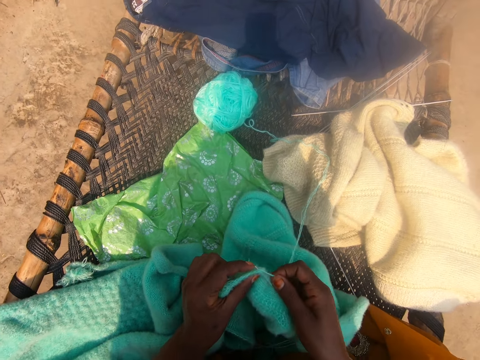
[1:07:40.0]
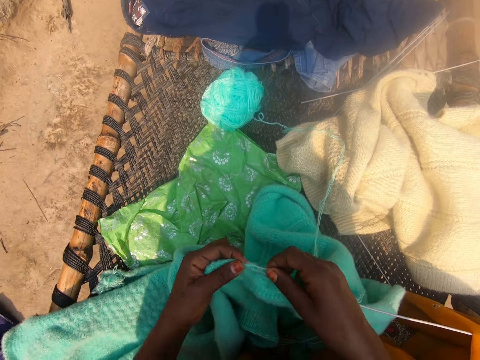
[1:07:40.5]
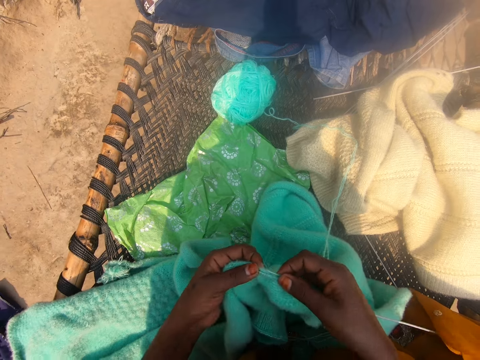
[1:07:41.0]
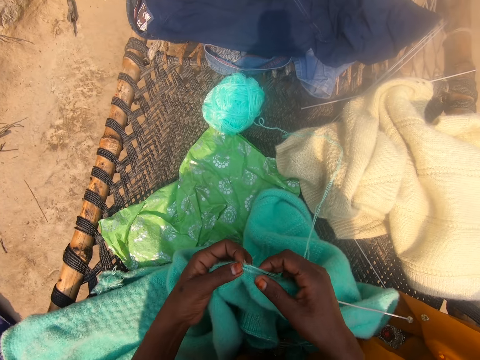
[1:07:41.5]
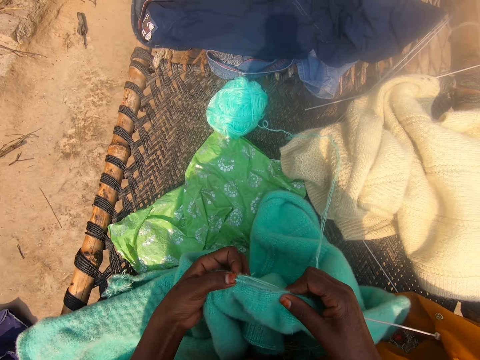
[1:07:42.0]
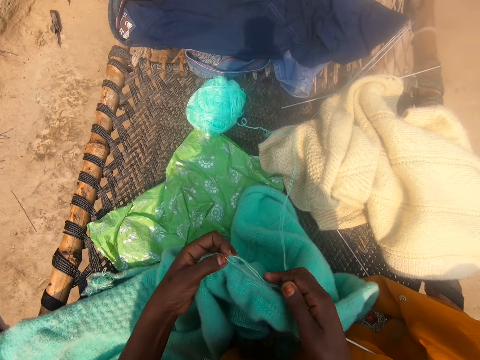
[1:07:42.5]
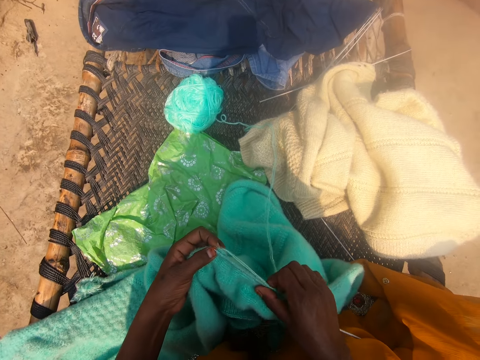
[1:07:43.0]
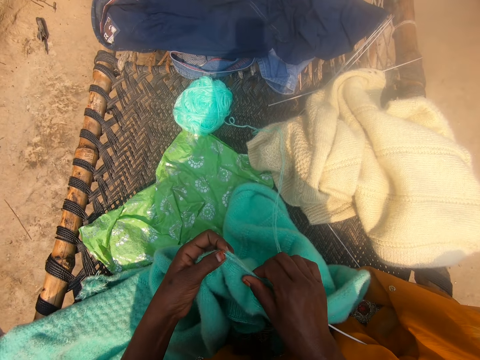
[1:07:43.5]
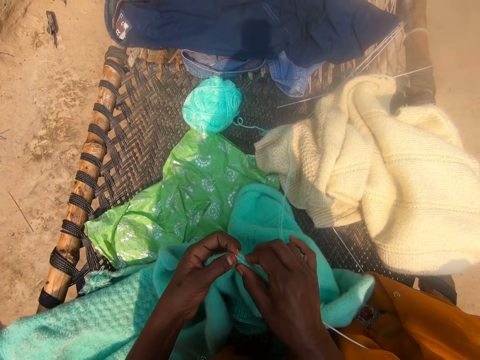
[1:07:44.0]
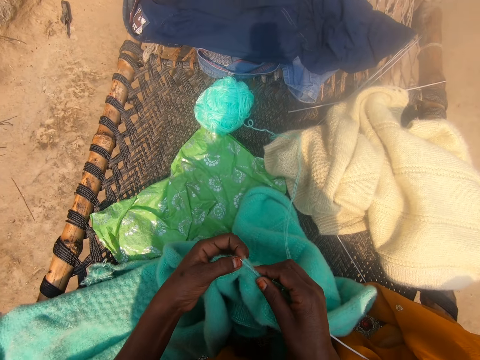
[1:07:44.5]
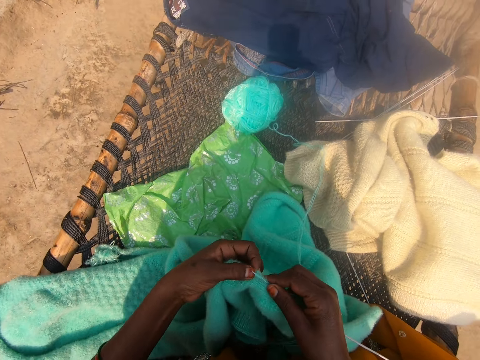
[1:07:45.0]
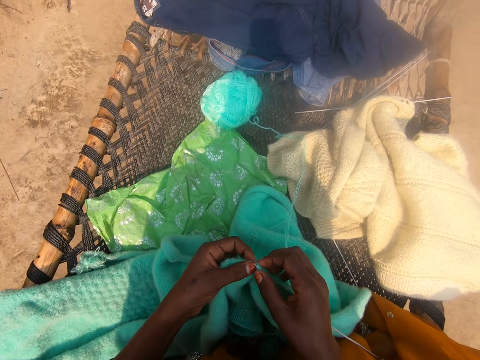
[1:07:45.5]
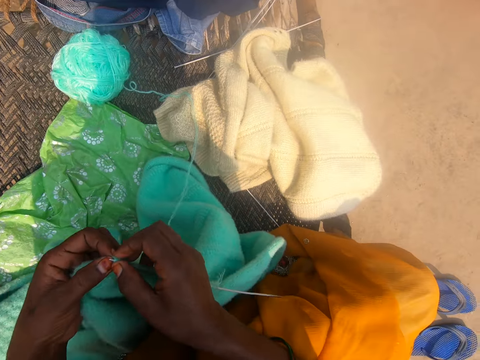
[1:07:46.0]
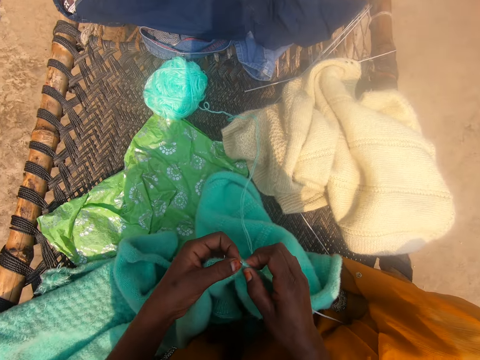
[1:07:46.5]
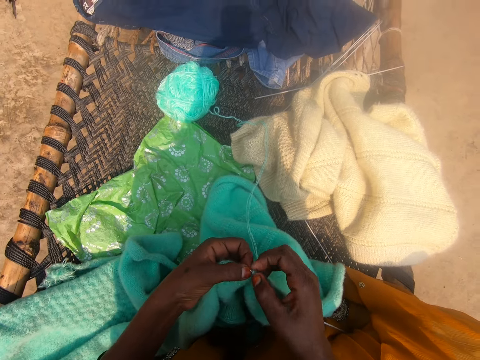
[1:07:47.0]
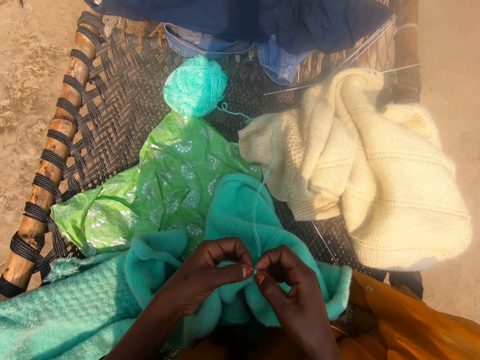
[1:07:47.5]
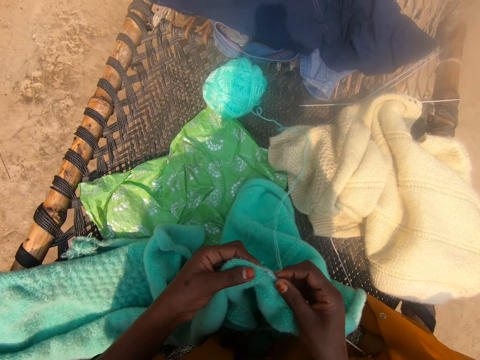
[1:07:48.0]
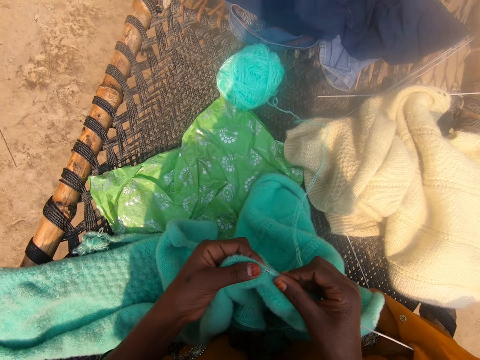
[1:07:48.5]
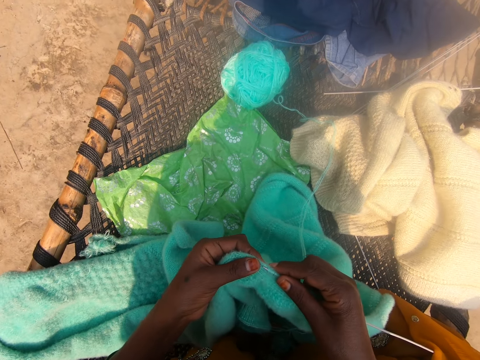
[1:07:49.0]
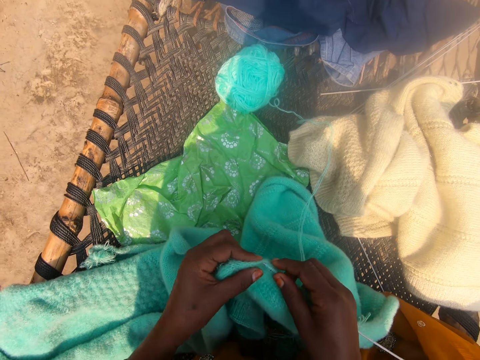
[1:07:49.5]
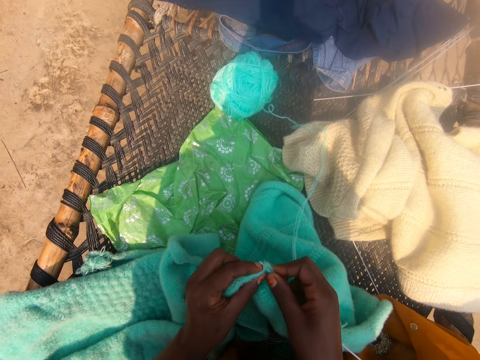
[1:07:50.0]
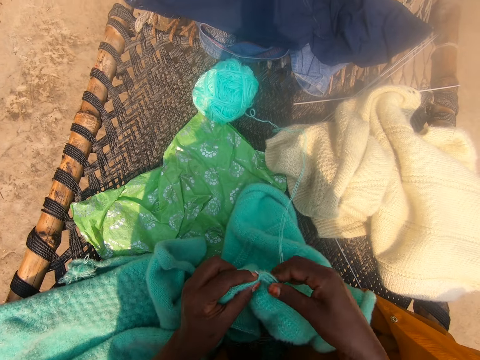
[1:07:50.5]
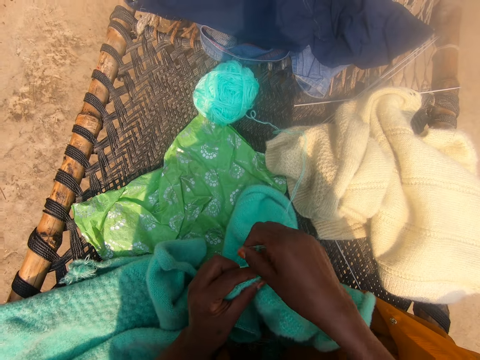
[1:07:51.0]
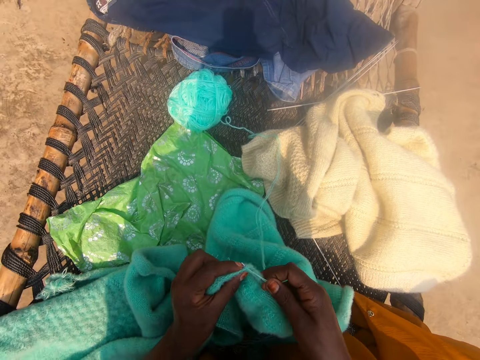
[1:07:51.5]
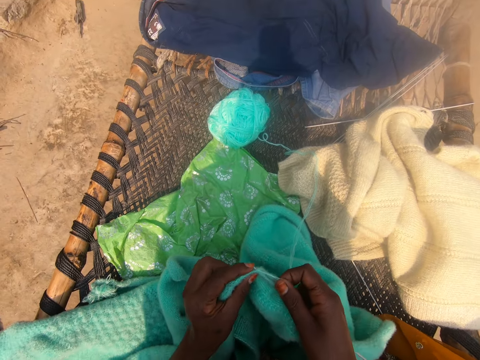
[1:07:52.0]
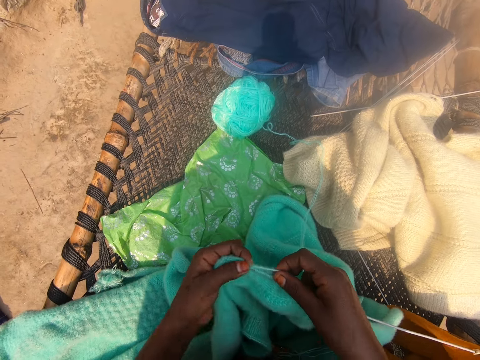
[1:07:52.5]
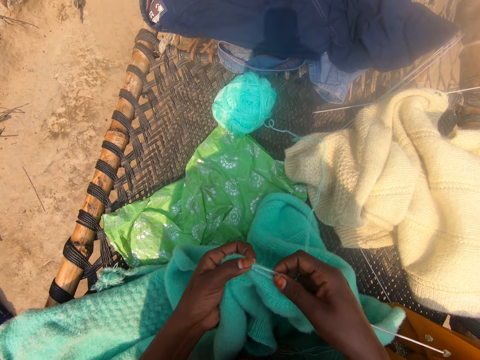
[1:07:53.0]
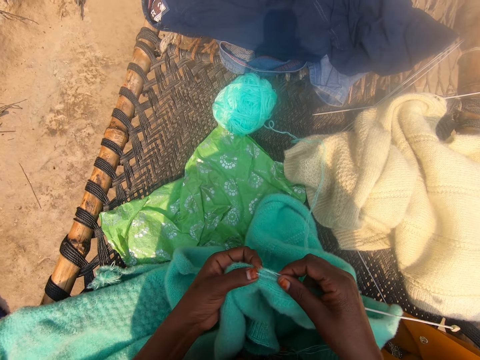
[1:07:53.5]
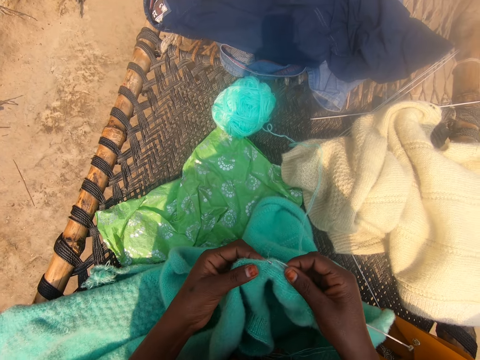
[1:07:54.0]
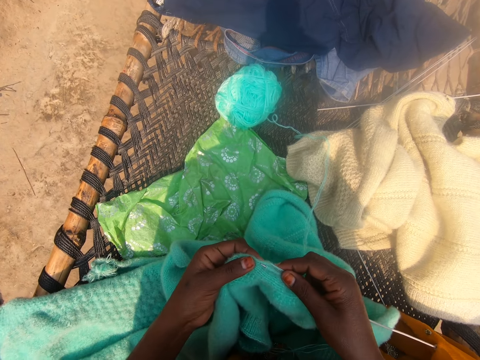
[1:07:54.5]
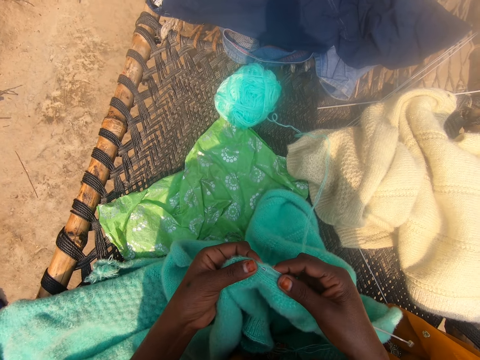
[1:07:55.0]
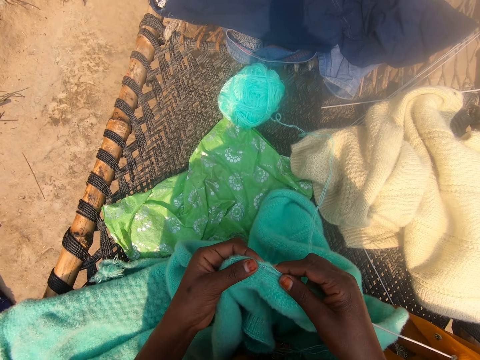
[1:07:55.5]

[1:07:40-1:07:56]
The camera wearer aligns the knitted wool with her right hand. She pulls the knitted wool towards her right hand. She knits fabric. She rounds wool on the crochet. She knits the cloth with her hands. She rounds the wool on the crochet and knits the fabric.

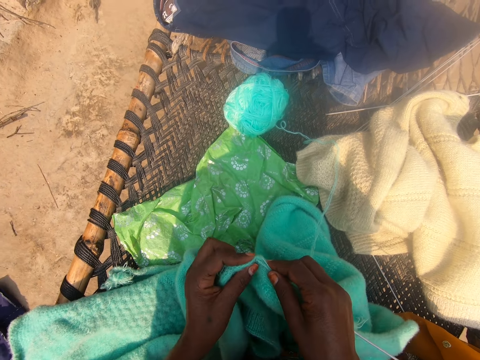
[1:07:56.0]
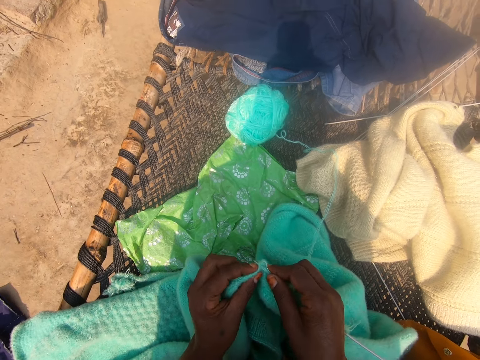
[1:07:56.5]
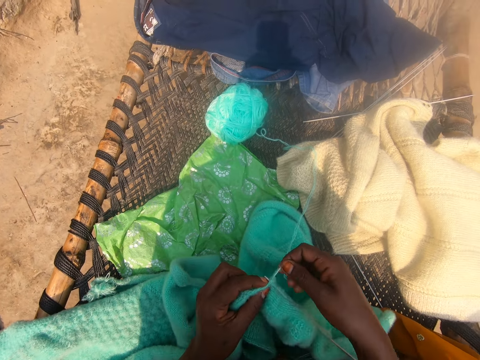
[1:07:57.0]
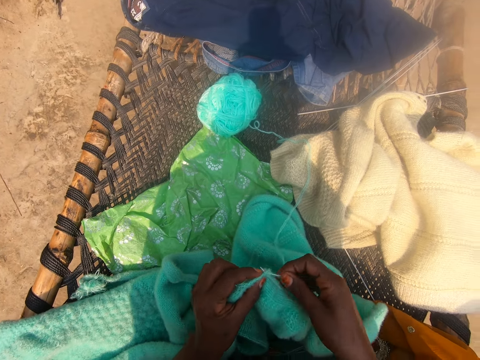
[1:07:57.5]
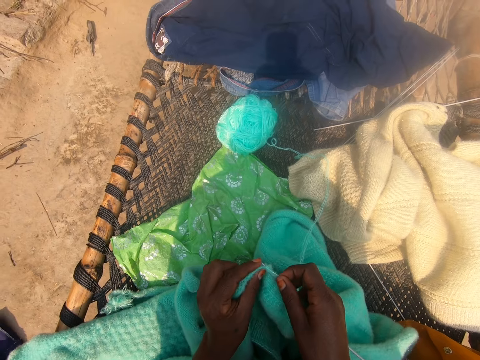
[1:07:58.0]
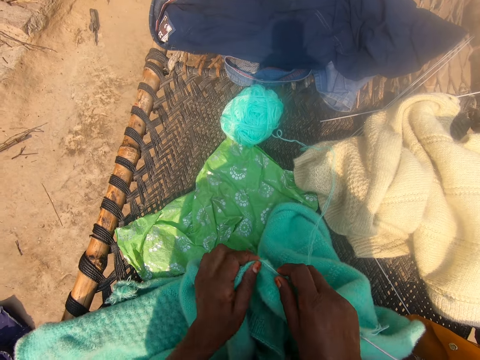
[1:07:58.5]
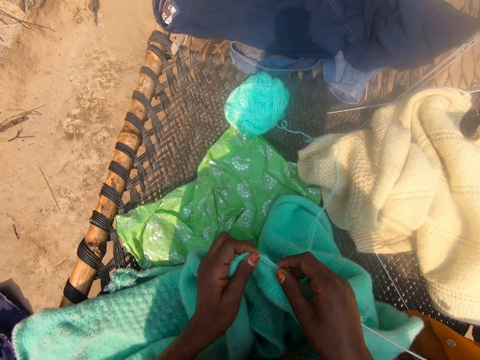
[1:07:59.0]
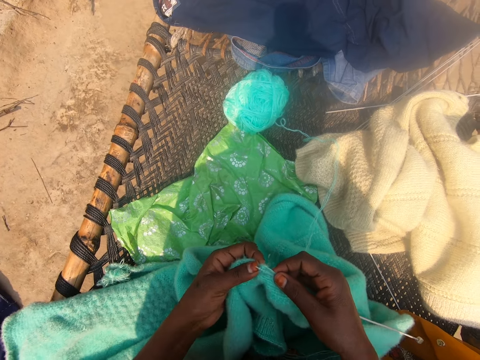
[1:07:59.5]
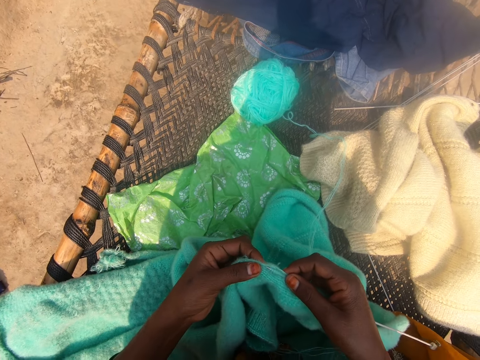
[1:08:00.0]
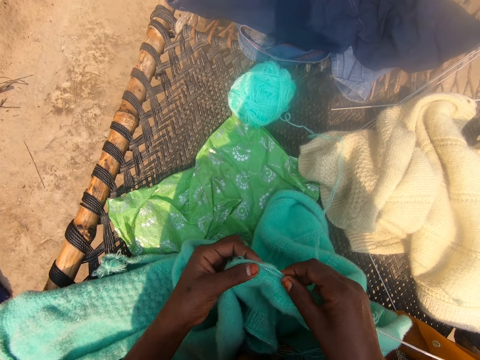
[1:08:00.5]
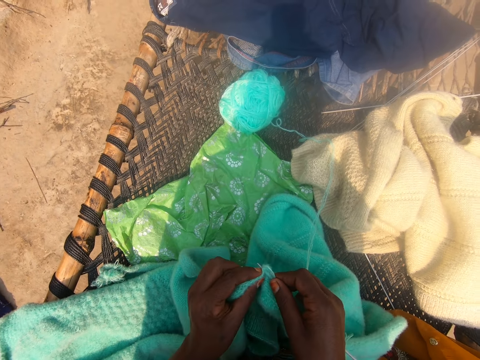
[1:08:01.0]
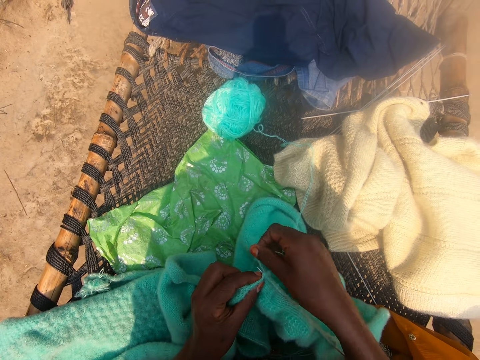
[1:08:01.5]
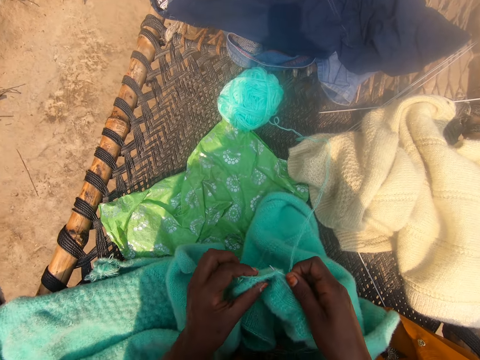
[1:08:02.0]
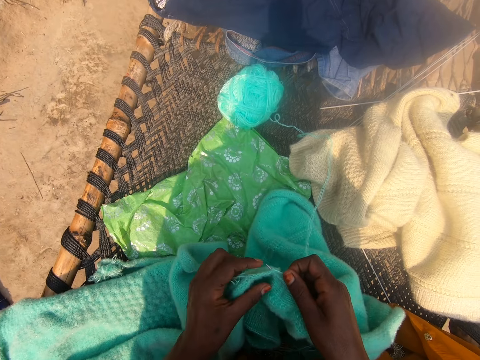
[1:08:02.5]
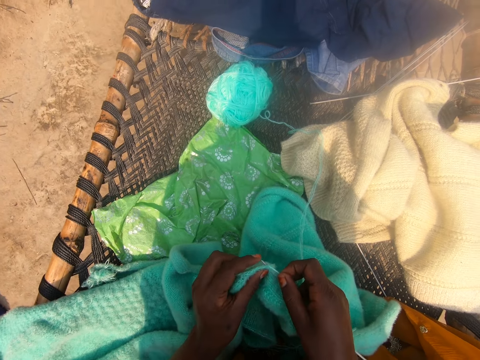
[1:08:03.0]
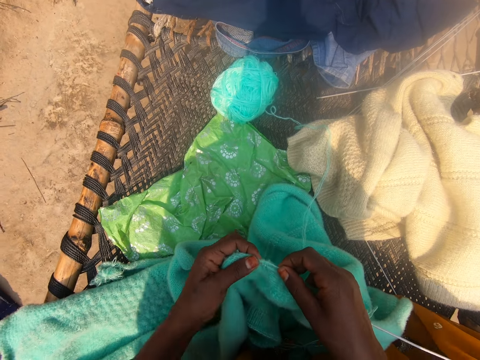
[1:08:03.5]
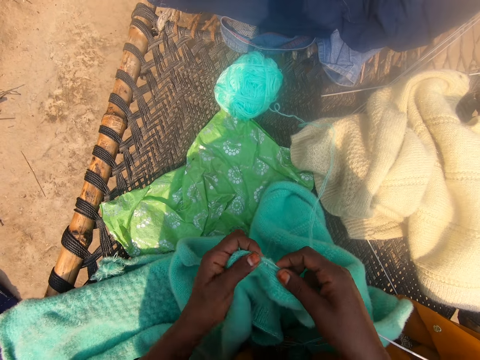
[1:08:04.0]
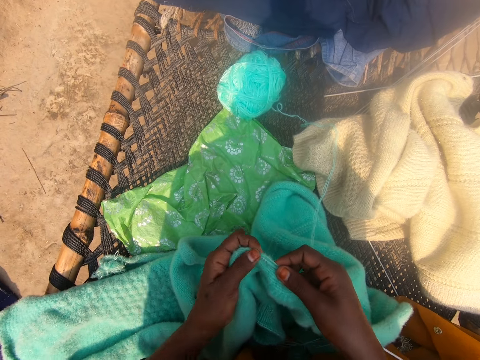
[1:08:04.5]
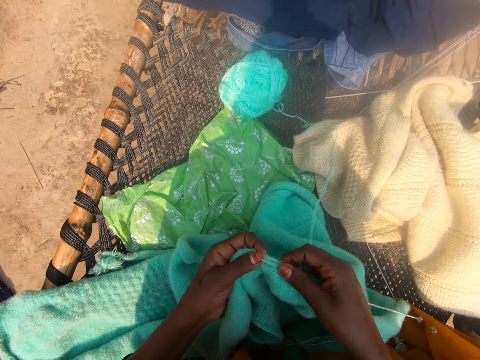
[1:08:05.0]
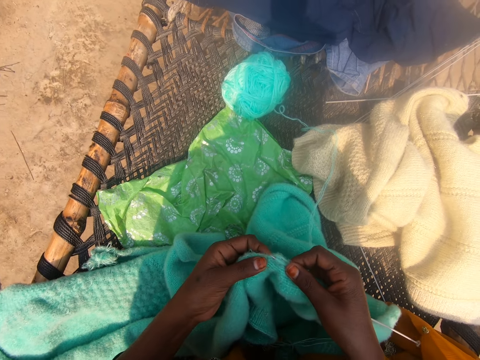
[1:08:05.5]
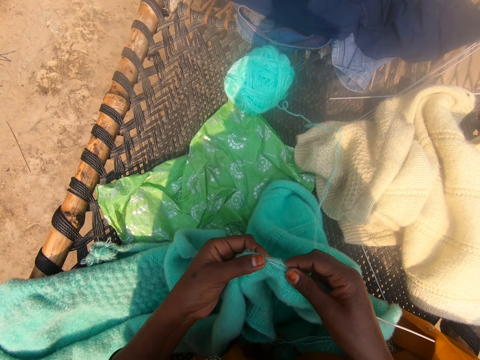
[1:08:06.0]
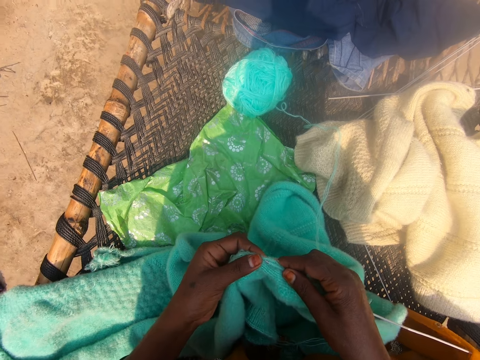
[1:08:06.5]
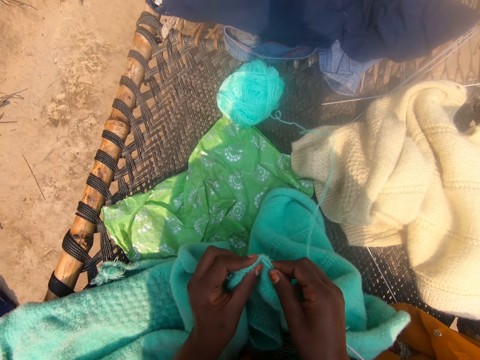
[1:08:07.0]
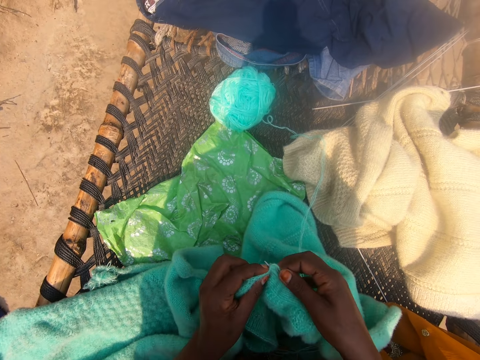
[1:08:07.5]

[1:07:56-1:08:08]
The camera wearer rounds wool on the crochet. They round the wool on the crochet again. They knit fabric. They round the wool on the crochet. They knit the fabric.
